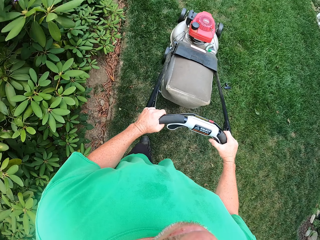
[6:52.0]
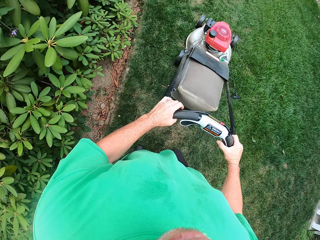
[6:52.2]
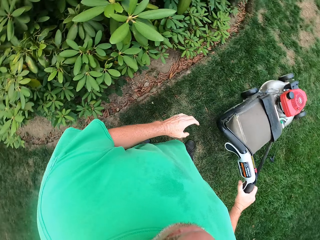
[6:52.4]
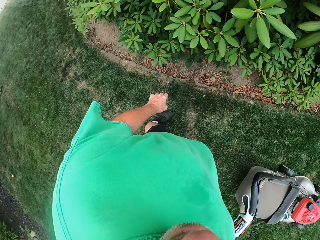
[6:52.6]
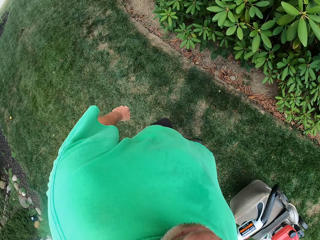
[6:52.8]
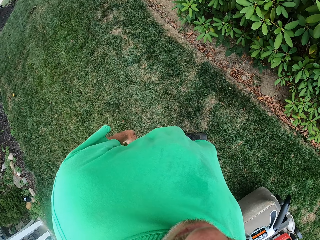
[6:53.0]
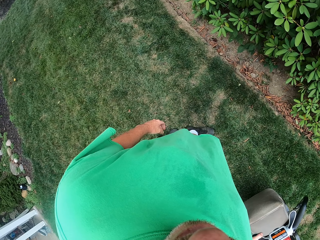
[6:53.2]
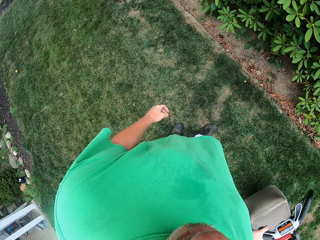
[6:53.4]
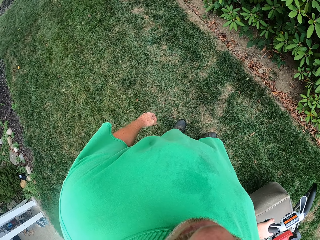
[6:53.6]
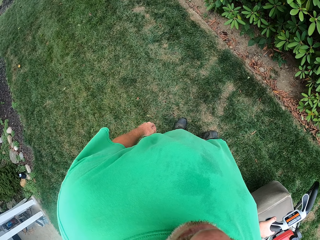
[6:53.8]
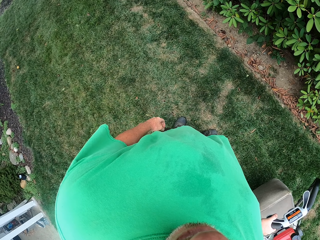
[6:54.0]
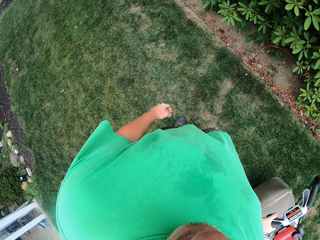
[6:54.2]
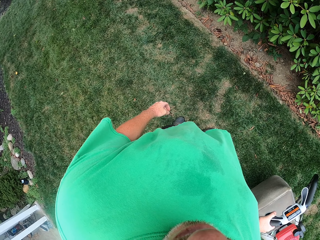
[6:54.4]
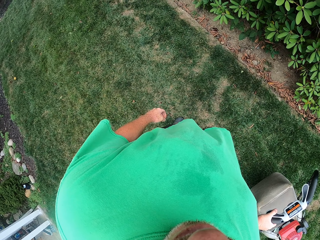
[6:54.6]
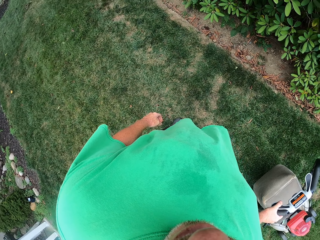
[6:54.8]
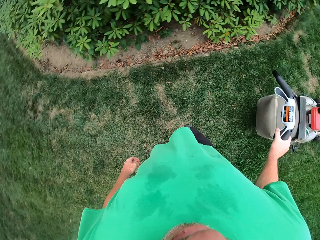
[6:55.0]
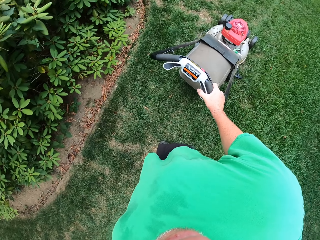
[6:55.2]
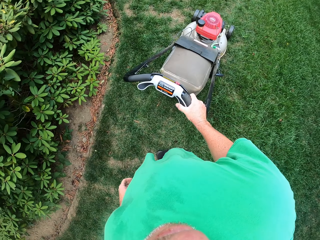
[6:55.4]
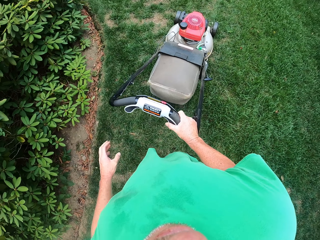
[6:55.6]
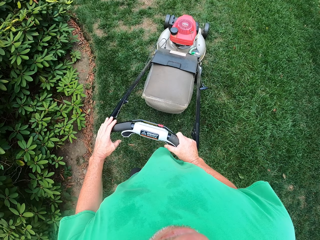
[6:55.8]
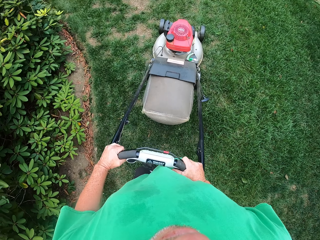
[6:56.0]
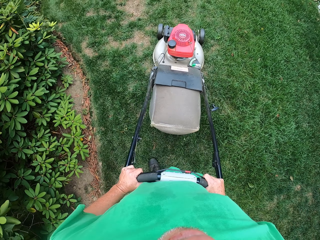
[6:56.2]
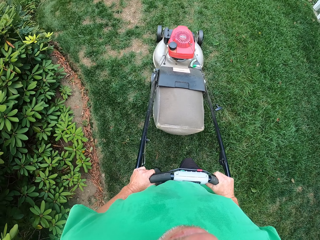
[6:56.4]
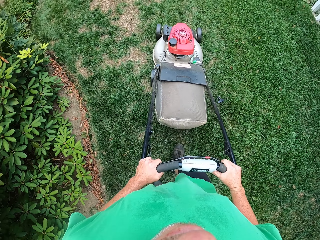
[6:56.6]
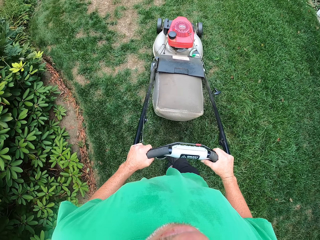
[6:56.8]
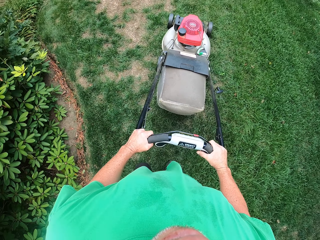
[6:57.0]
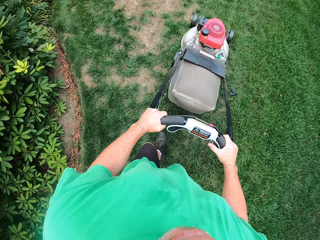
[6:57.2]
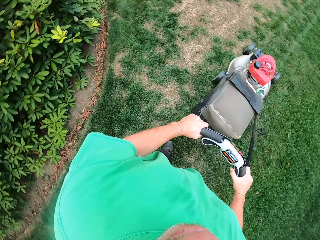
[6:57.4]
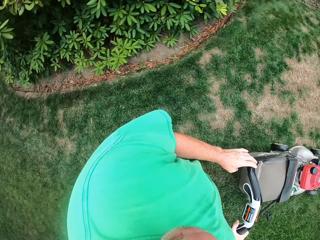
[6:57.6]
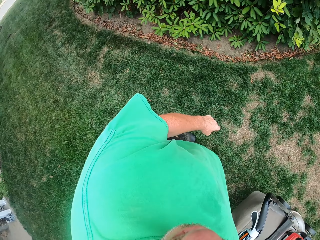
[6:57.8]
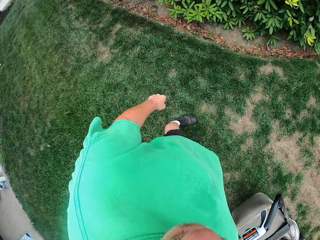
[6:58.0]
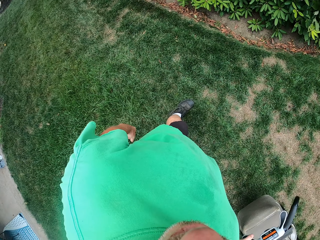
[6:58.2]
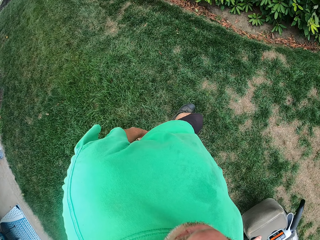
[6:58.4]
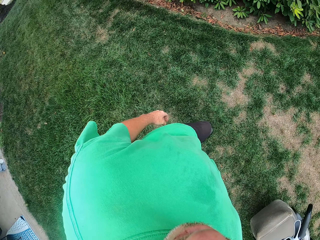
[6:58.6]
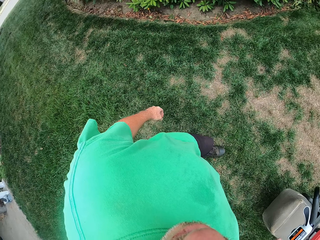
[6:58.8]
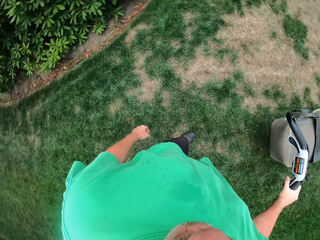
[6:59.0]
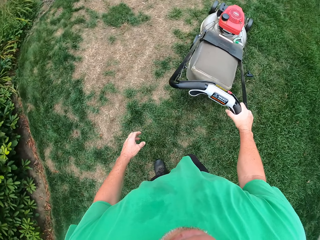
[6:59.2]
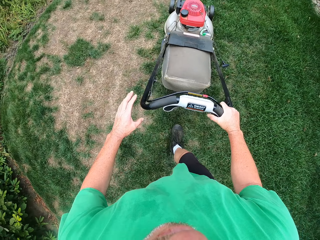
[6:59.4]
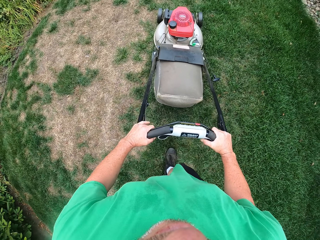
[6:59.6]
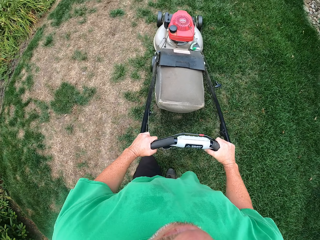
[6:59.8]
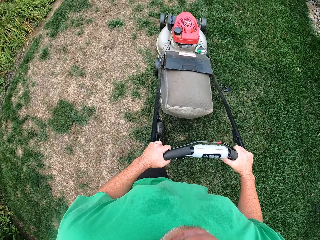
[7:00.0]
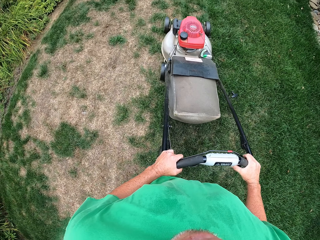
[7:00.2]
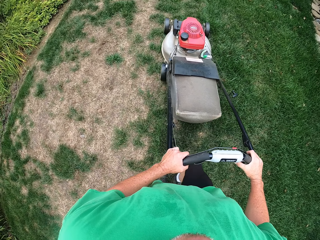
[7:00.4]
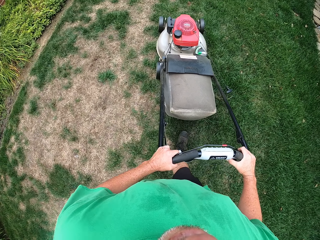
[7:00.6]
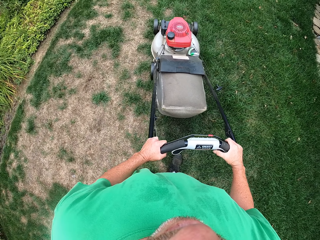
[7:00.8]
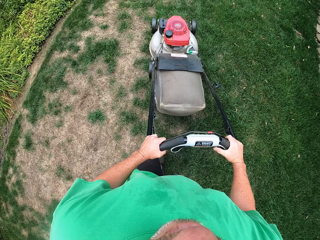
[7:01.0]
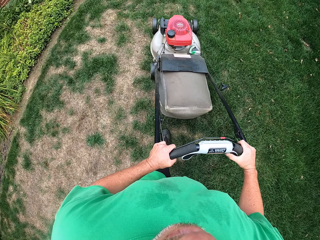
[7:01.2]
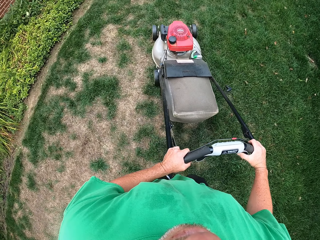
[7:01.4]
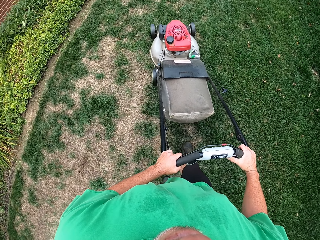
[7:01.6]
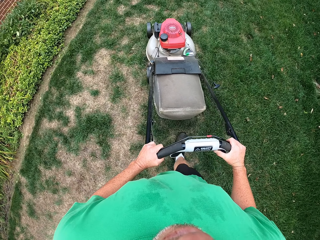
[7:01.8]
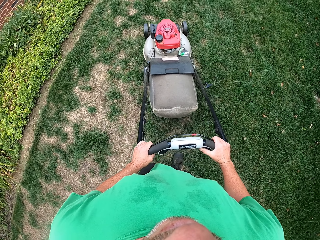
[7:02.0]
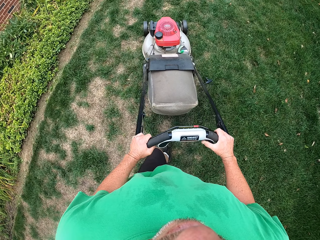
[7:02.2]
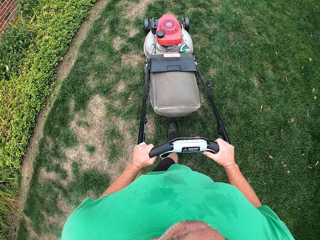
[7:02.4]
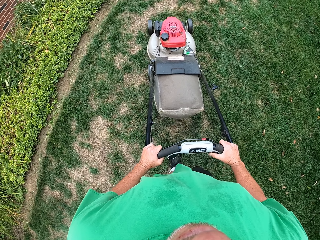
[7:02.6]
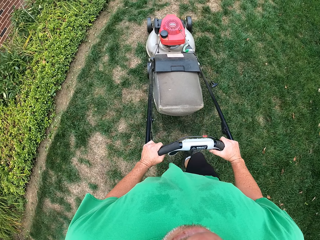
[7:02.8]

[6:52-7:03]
The camera wearer stands. They walk with a lawn mower.

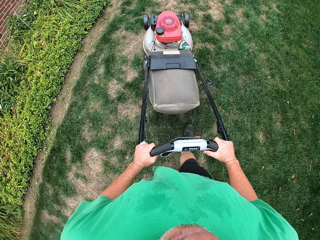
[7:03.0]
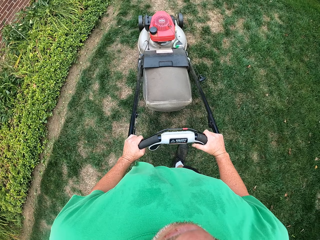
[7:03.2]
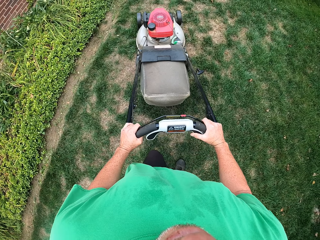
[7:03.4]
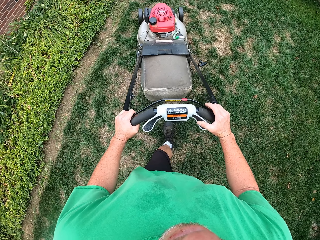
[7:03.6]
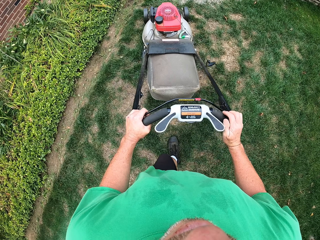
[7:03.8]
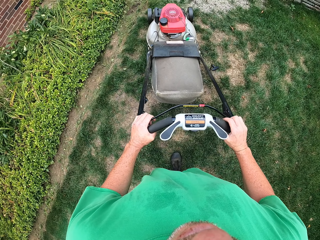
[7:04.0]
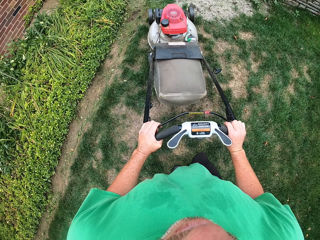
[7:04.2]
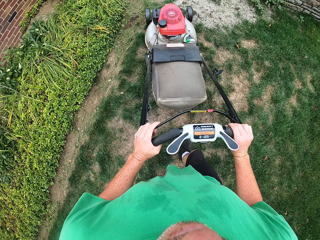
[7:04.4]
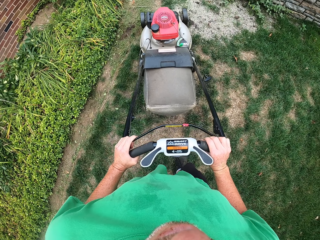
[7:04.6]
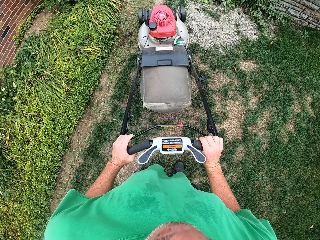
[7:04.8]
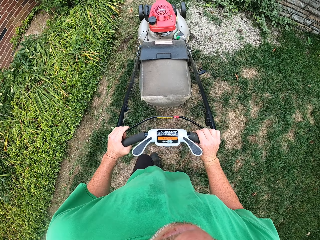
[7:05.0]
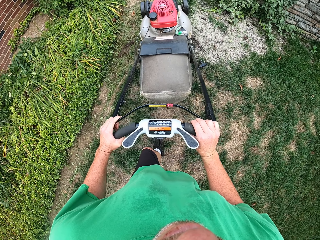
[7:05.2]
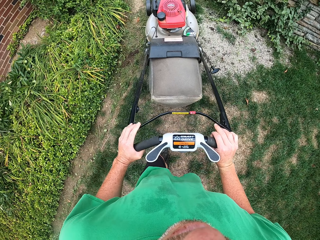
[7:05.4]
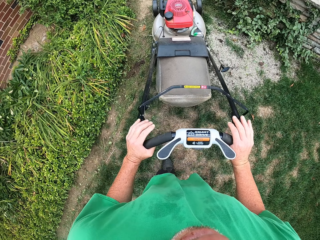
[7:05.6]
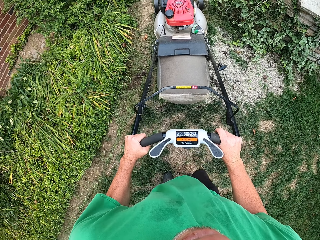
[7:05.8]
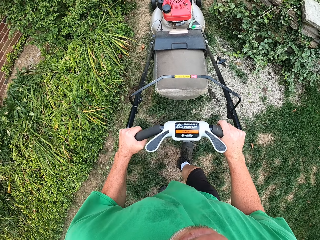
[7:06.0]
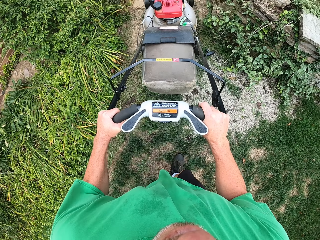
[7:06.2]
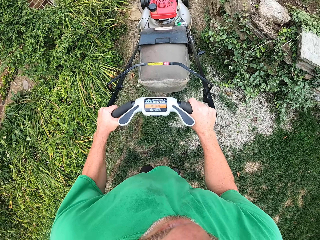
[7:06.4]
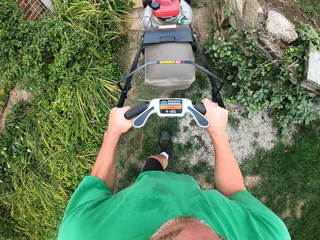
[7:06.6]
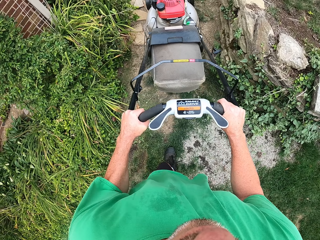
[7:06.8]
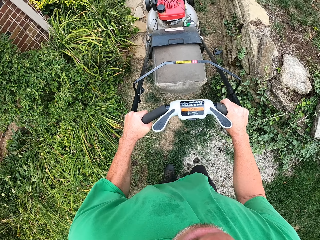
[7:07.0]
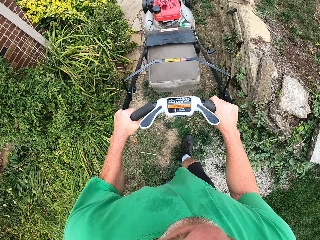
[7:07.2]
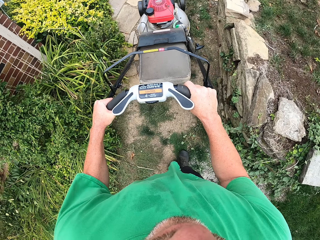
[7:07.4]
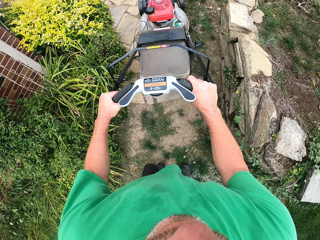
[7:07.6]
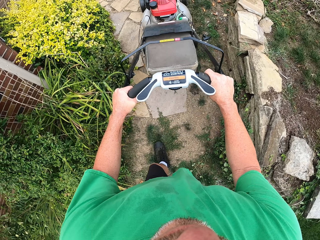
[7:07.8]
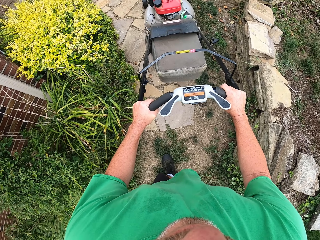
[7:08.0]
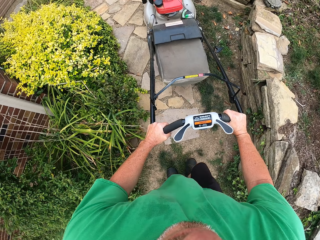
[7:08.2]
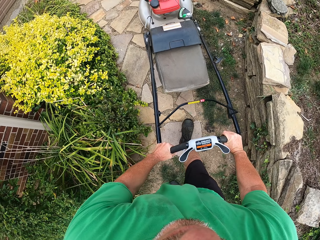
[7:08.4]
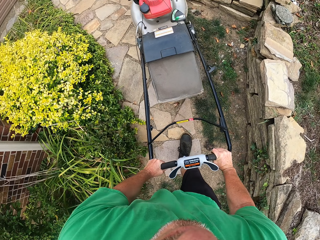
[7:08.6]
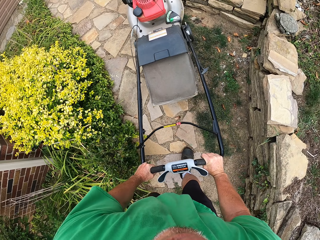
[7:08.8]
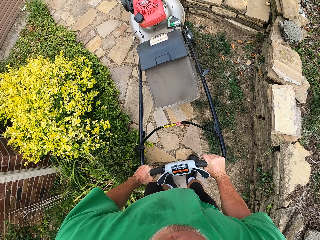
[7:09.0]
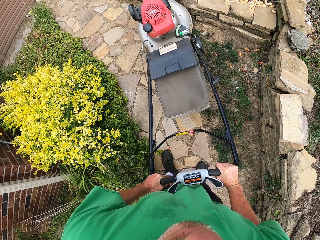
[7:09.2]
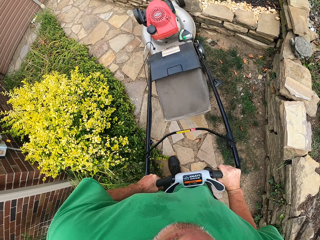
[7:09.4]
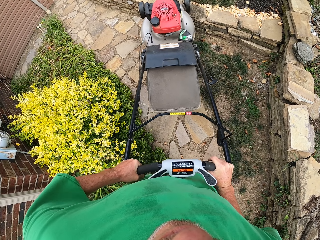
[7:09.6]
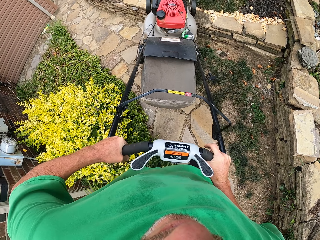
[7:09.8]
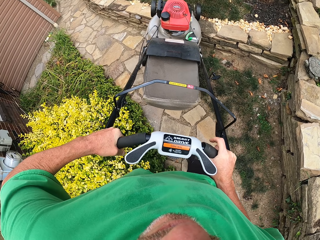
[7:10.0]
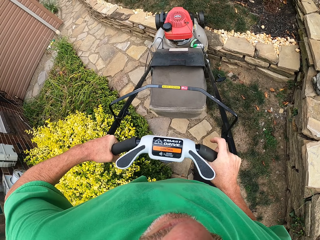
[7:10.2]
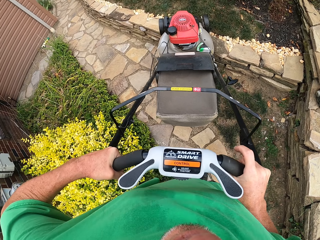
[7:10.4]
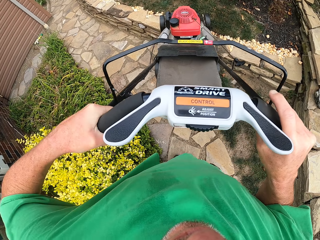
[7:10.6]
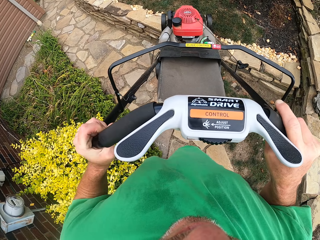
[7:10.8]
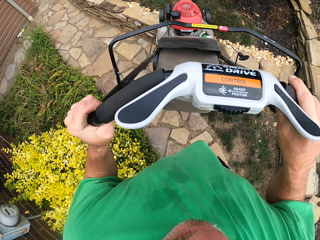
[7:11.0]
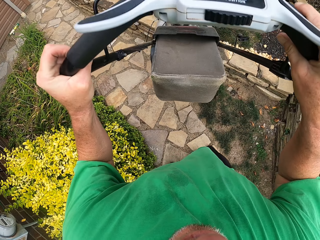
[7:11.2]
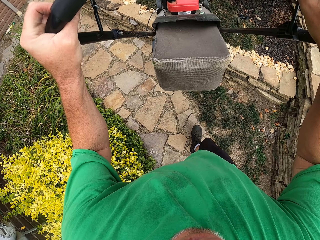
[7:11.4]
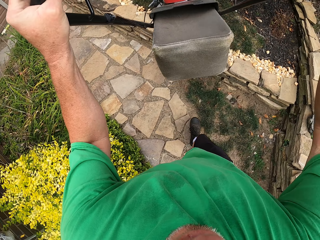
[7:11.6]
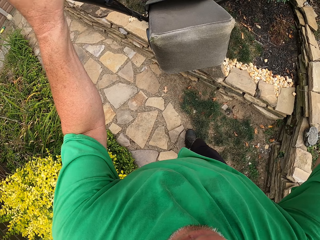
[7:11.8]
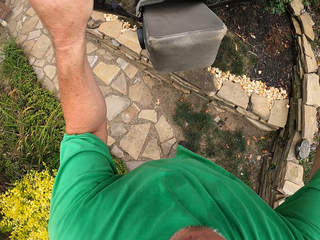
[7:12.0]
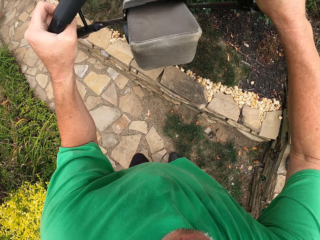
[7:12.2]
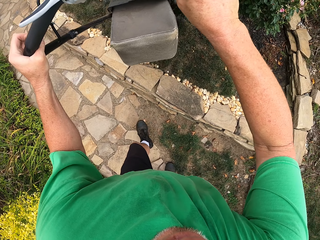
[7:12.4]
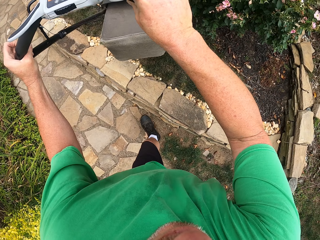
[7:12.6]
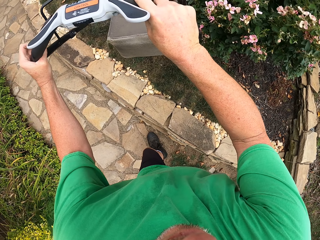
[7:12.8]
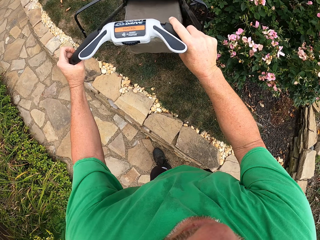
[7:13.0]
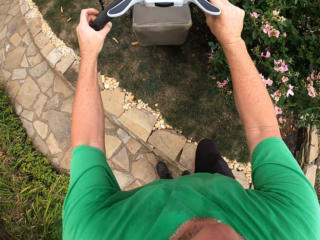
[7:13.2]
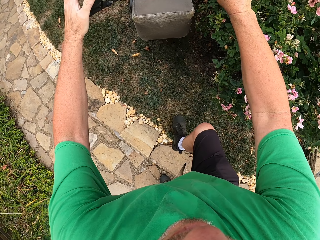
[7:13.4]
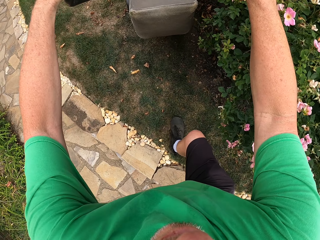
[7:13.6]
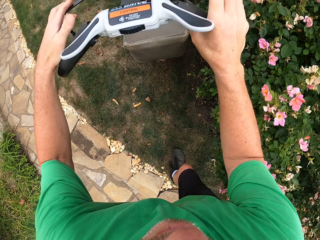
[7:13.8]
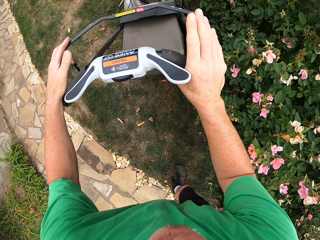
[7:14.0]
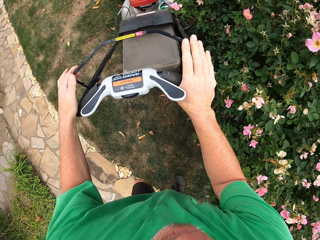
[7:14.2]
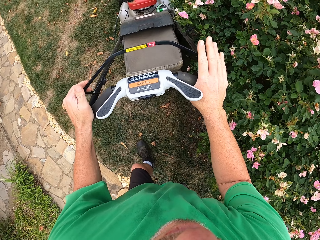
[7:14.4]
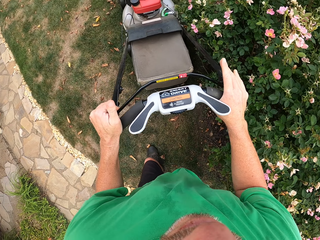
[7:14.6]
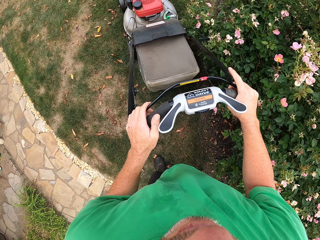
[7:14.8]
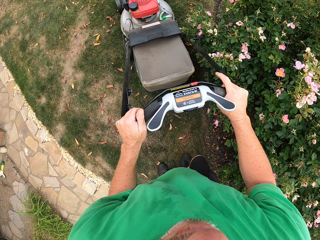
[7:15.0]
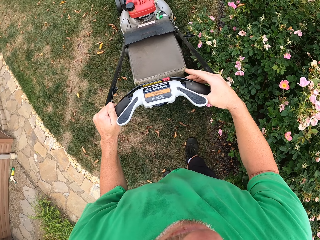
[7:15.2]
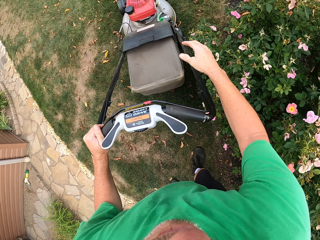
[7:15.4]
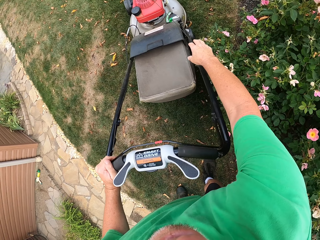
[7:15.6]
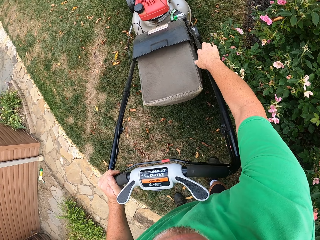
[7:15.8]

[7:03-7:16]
The camera wearer turns off the lawn mower. They lift the lawn mower. They put the lawn mower down and push the lawn mower.
